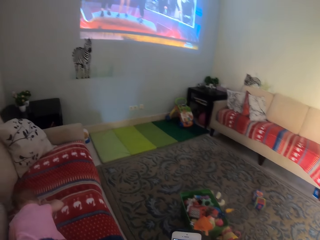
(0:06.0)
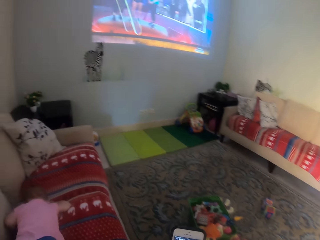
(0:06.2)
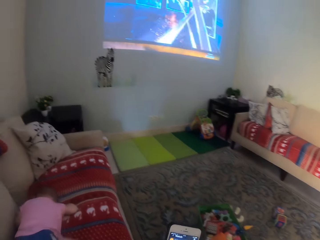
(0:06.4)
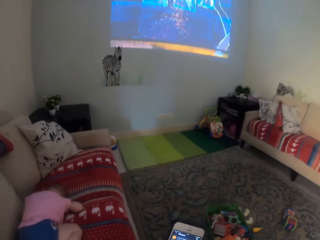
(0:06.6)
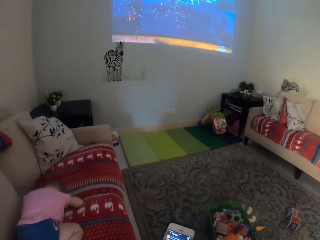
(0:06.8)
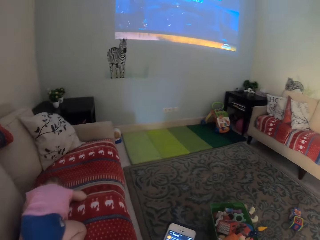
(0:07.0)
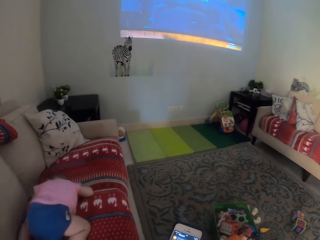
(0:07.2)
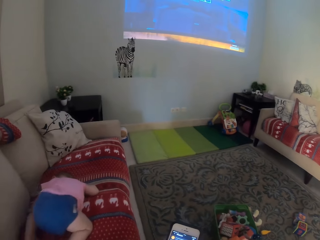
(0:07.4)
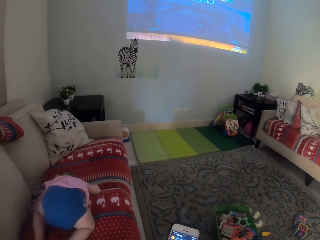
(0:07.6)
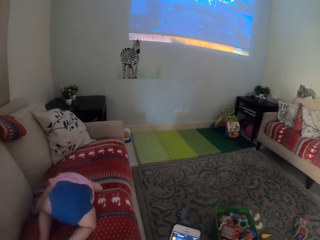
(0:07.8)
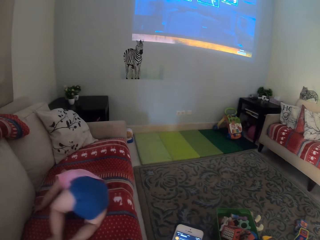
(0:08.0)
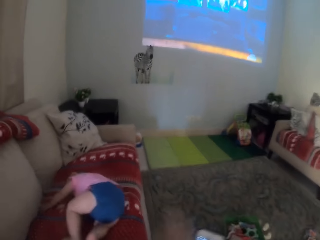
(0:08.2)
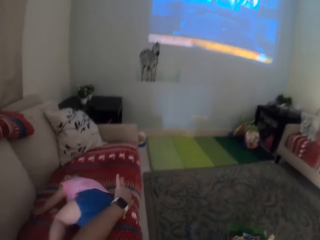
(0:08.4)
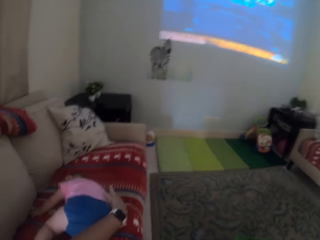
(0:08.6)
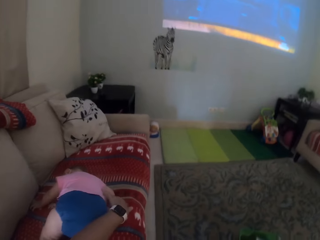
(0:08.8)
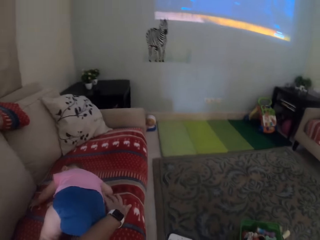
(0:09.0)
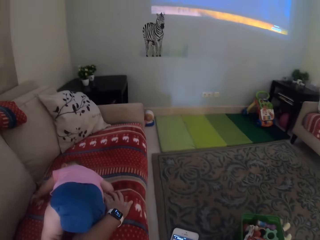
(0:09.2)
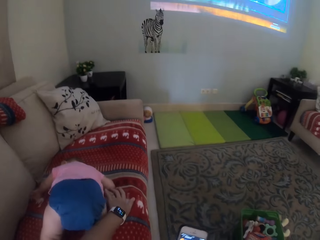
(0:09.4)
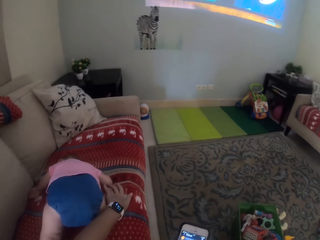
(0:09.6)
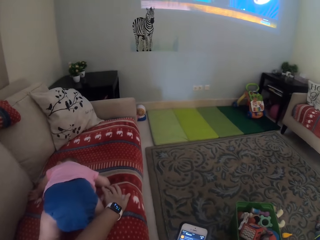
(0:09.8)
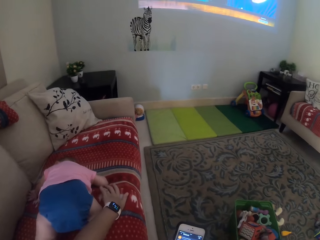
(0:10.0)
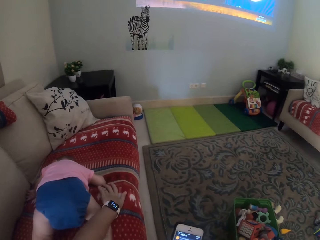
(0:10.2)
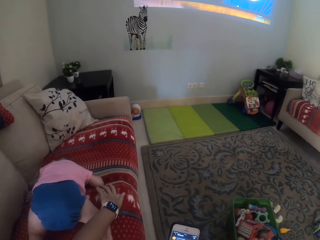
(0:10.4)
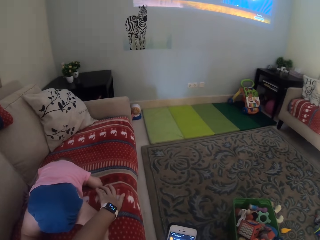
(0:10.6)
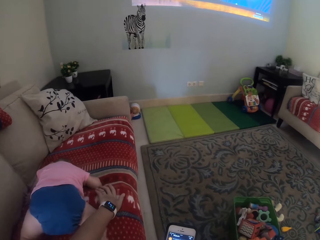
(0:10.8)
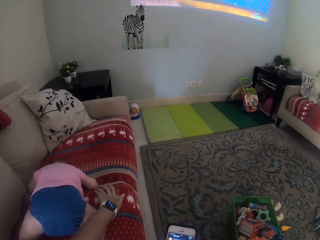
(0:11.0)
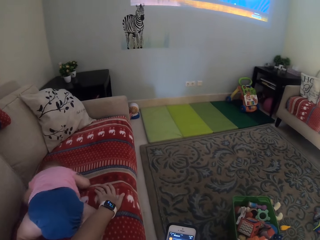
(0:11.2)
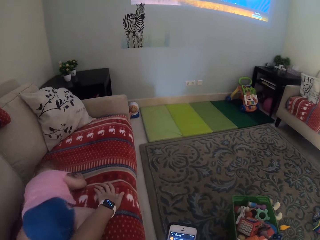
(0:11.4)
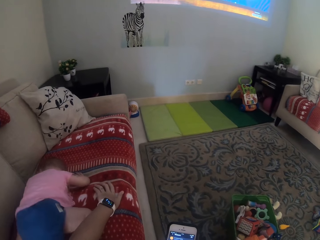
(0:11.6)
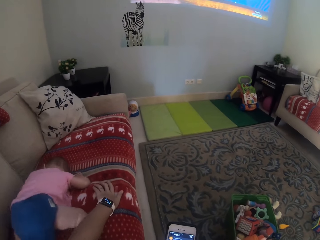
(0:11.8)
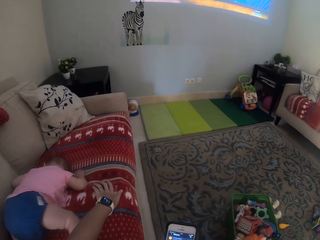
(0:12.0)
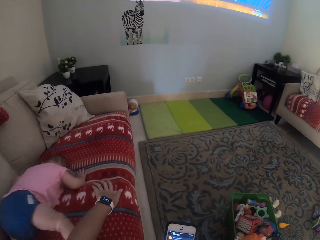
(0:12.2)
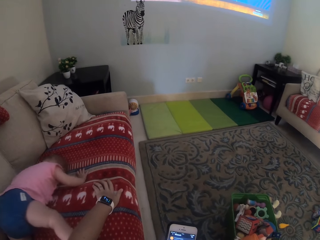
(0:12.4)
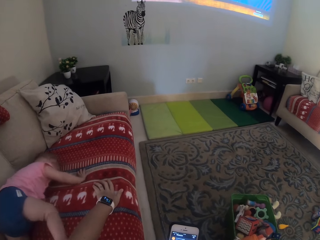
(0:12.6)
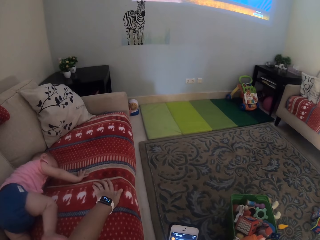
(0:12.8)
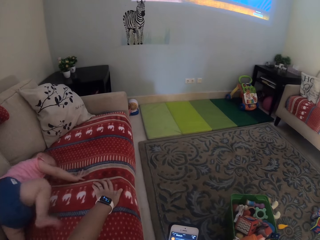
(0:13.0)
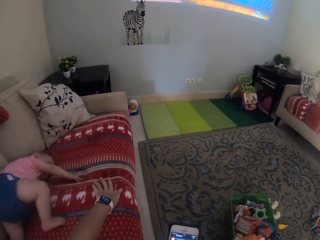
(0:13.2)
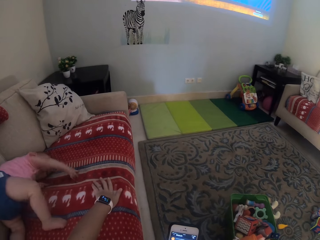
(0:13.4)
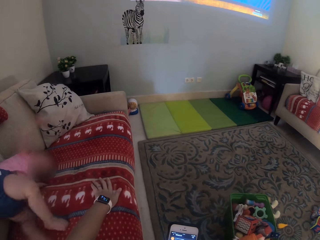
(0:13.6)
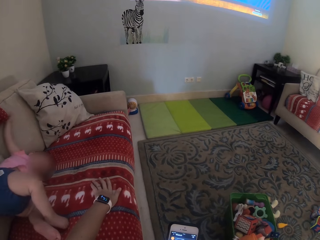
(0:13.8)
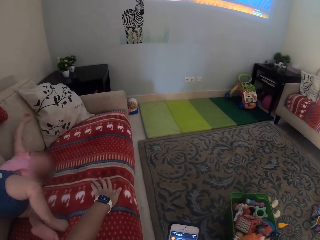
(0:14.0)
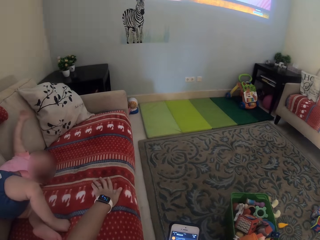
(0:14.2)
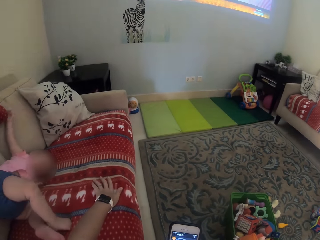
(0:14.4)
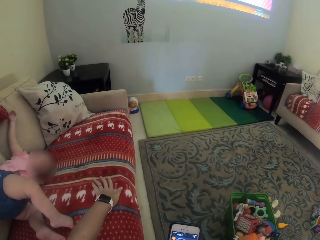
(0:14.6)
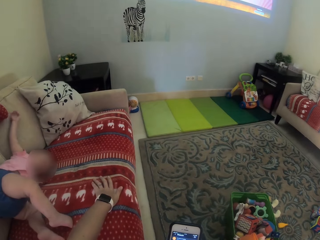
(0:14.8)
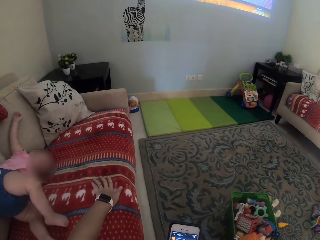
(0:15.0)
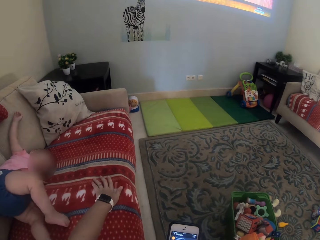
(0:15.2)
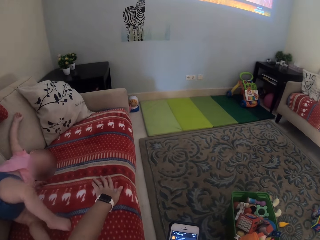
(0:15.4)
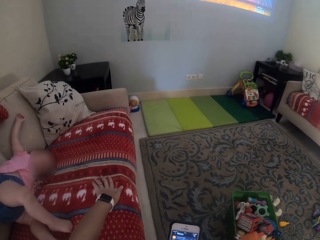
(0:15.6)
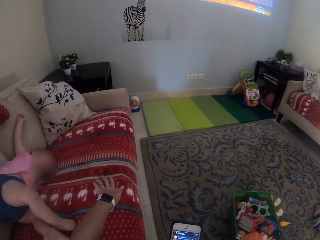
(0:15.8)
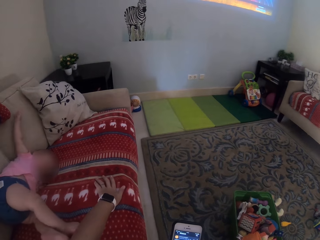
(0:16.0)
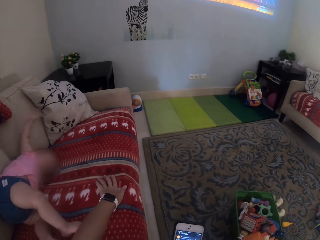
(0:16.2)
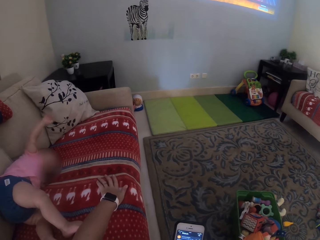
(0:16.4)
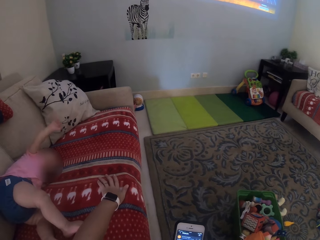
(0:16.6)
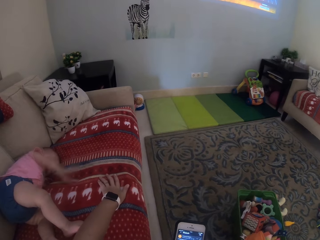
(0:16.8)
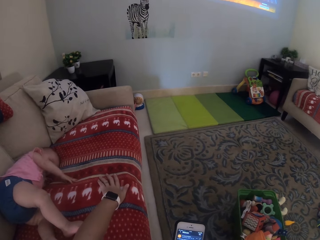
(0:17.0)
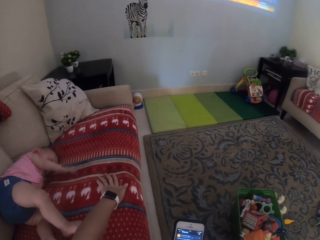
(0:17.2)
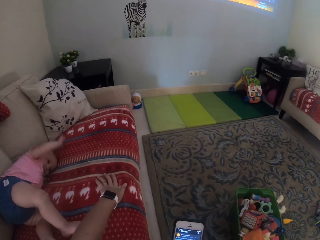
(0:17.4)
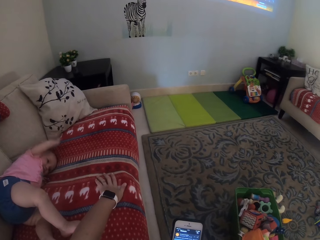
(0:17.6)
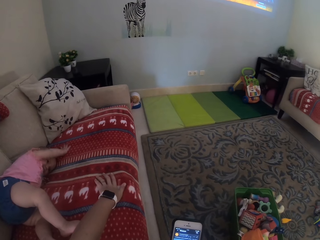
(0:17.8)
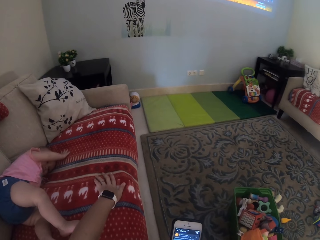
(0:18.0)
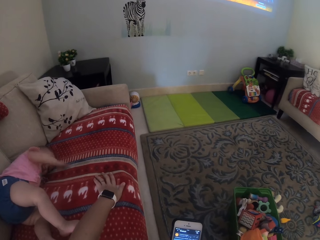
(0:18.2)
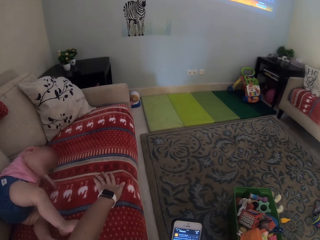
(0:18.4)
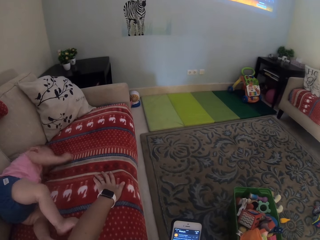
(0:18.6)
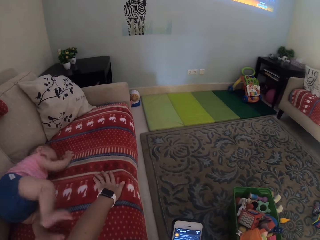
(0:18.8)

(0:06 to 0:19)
A child plays on the chair. The camera wearer holds the child. They touch the child. They operate the phone. The child plays on the chair.

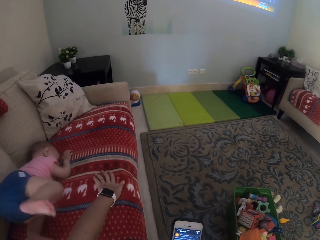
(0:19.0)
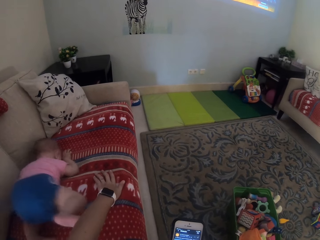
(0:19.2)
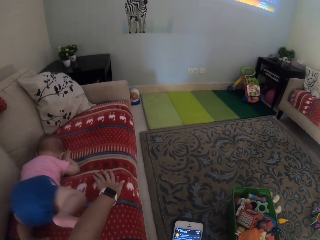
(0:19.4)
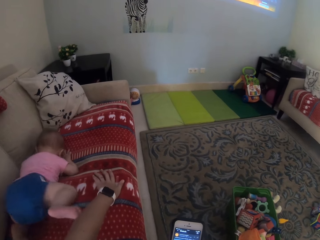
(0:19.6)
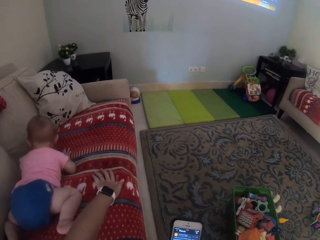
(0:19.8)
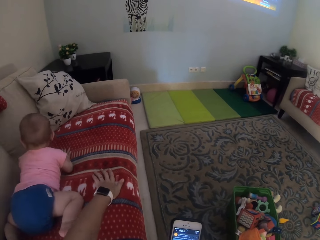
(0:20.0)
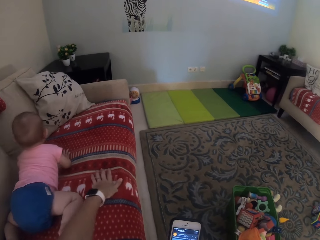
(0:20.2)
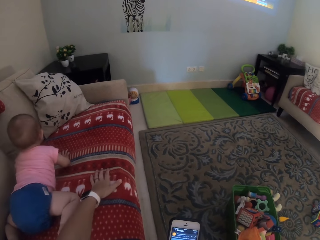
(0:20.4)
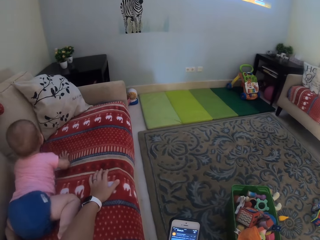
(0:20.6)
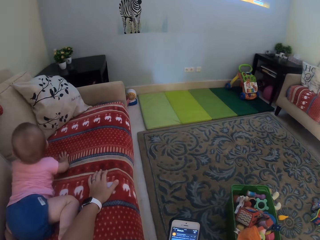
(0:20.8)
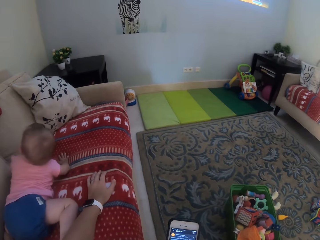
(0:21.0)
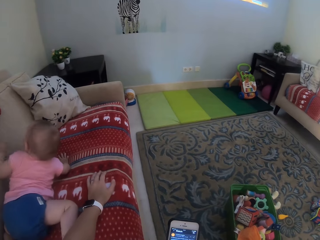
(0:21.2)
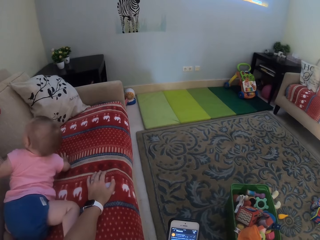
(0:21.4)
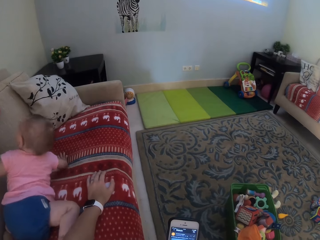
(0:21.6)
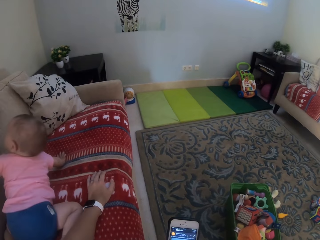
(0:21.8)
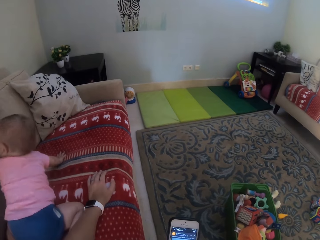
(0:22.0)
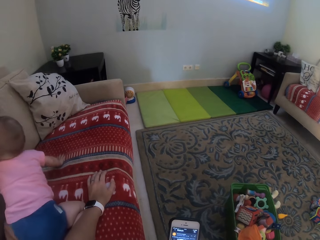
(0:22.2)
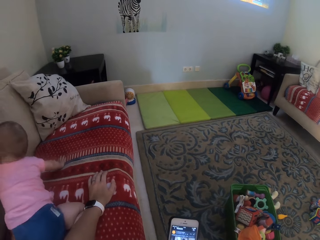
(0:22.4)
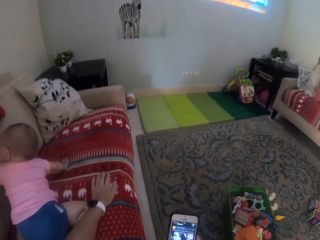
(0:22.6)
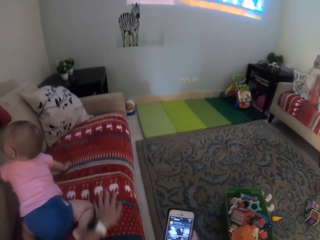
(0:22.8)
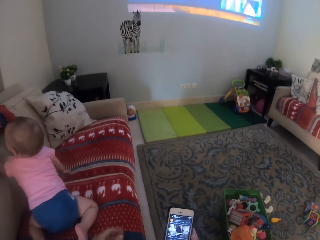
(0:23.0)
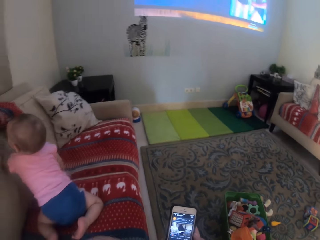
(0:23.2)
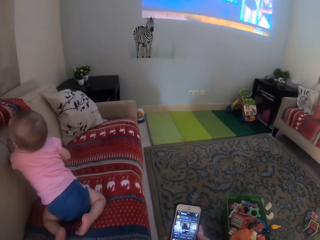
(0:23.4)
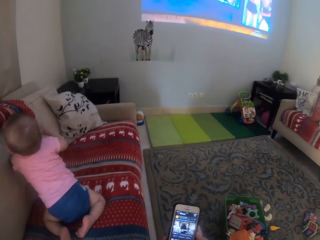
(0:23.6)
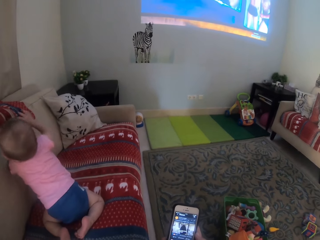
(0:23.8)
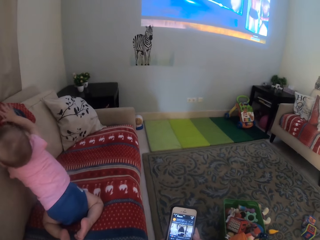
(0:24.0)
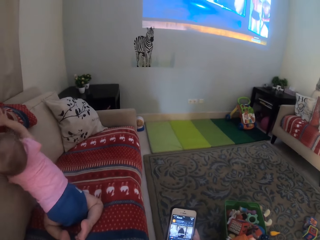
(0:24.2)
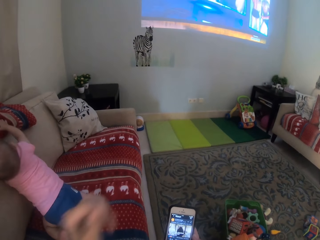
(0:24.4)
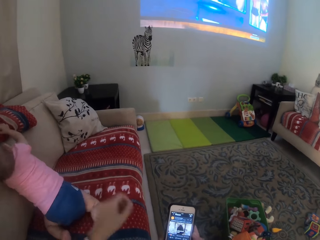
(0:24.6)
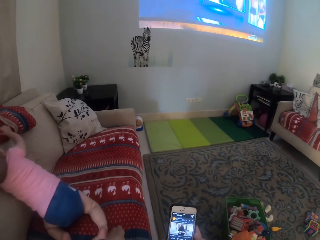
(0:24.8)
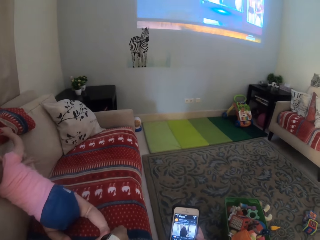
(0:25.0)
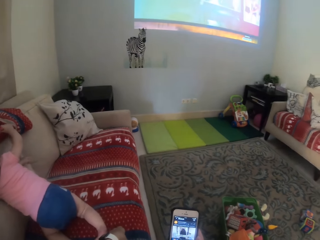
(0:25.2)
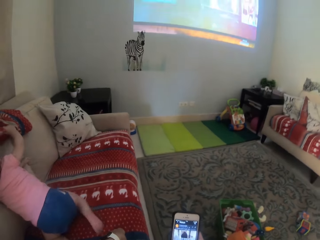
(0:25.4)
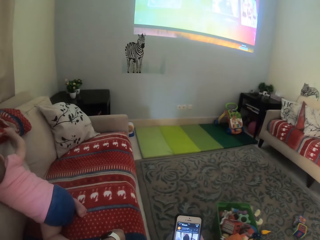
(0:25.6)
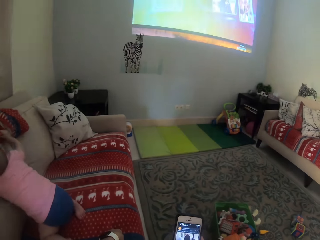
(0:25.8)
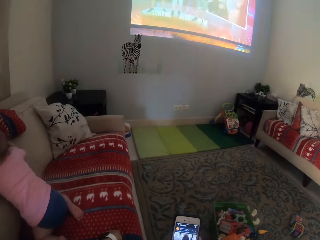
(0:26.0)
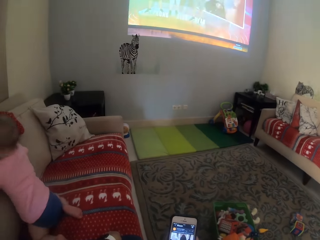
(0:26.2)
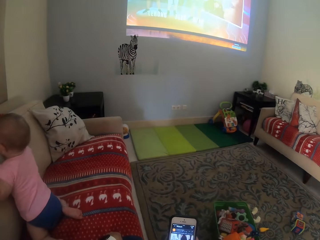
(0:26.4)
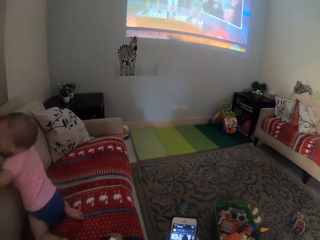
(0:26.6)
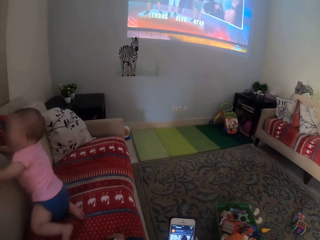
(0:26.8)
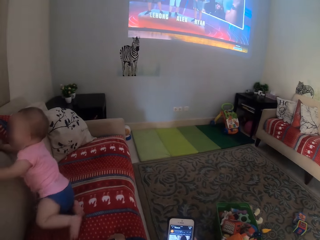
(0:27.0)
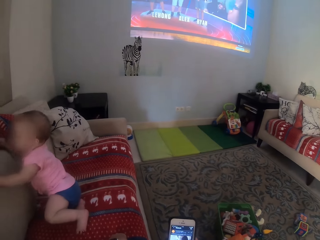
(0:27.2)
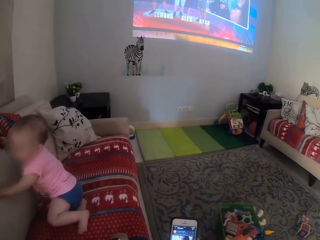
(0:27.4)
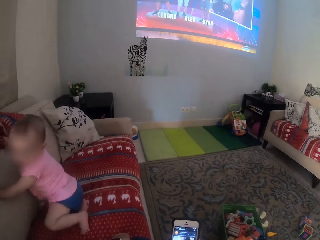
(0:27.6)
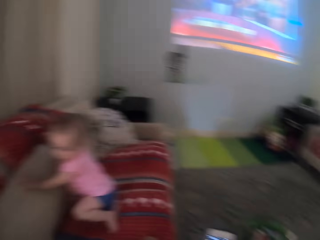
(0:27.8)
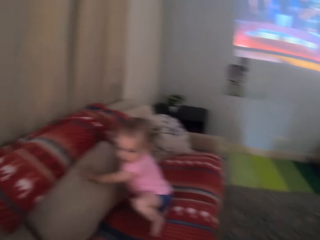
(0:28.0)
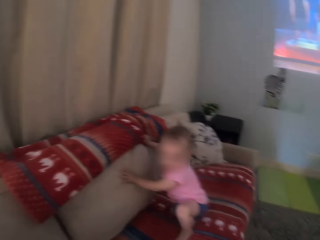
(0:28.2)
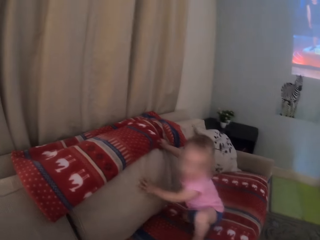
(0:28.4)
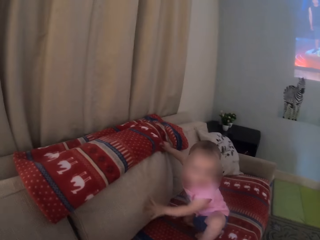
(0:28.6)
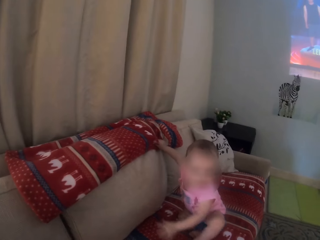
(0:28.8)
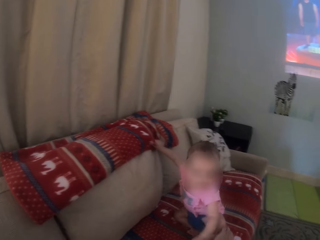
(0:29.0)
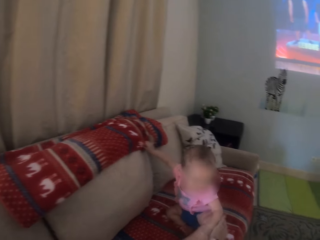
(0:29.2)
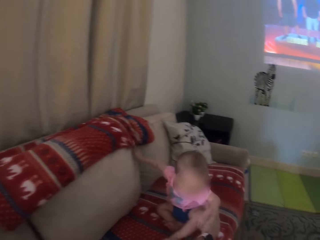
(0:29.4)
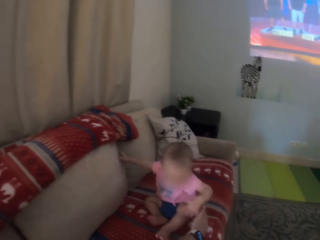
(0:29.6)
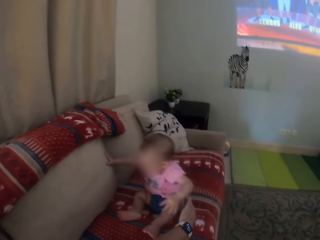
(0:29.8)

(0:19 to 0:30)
The camera wearer moves the hand. They move the hand again. They operate the phone.
